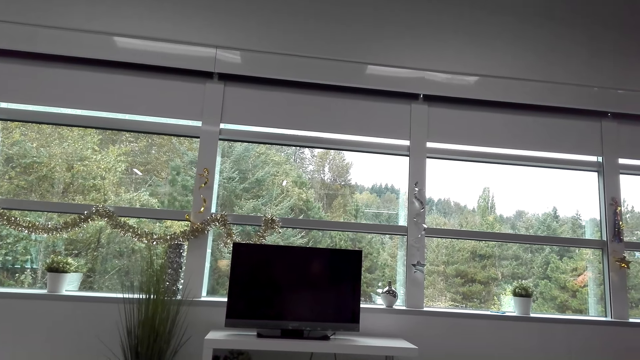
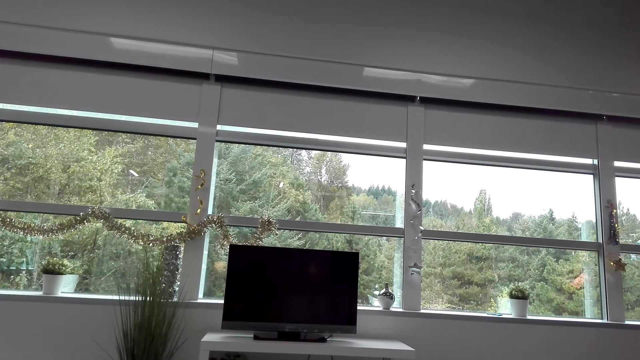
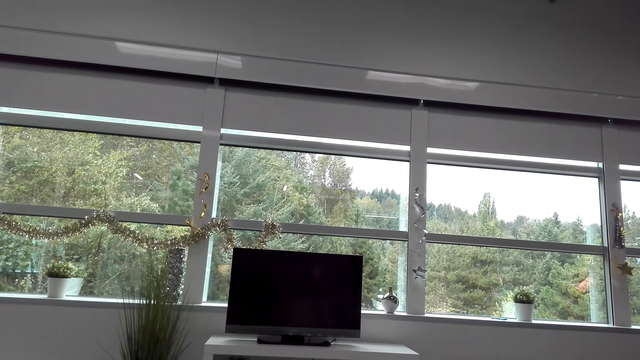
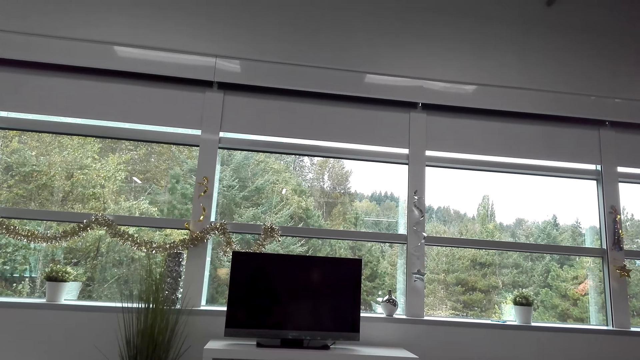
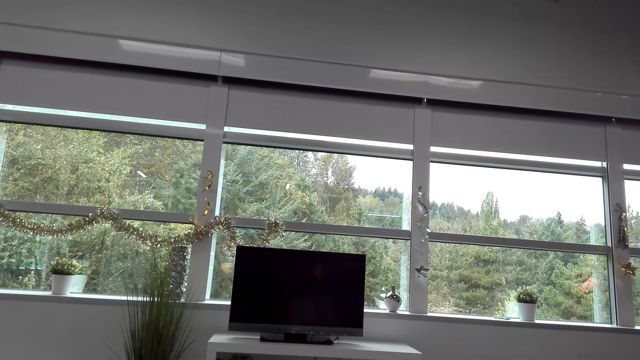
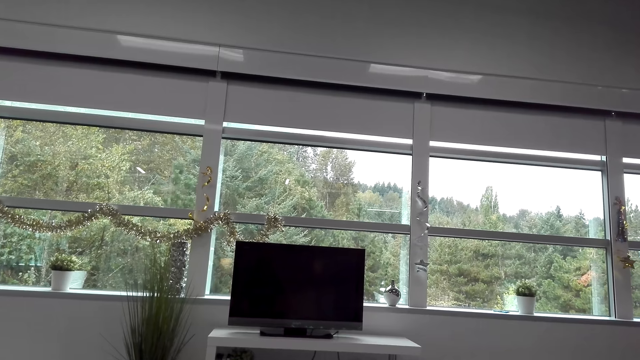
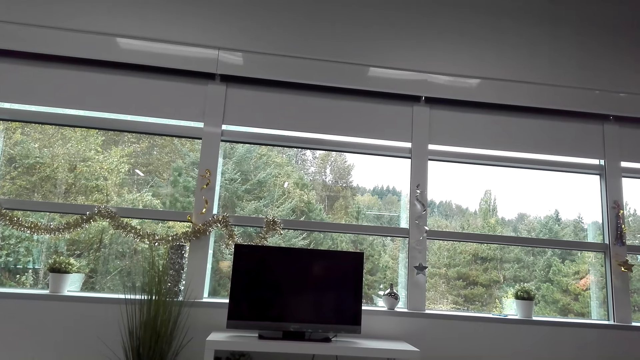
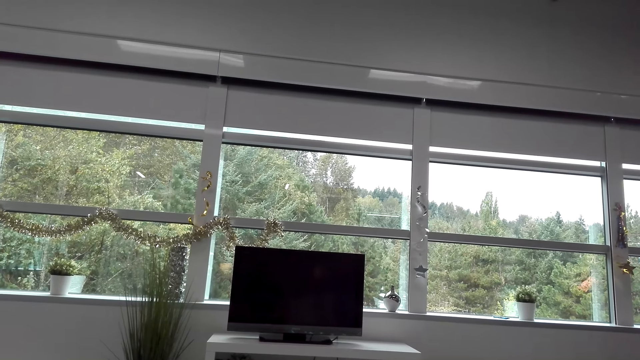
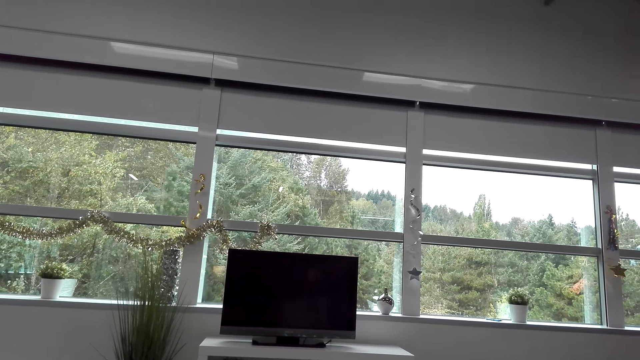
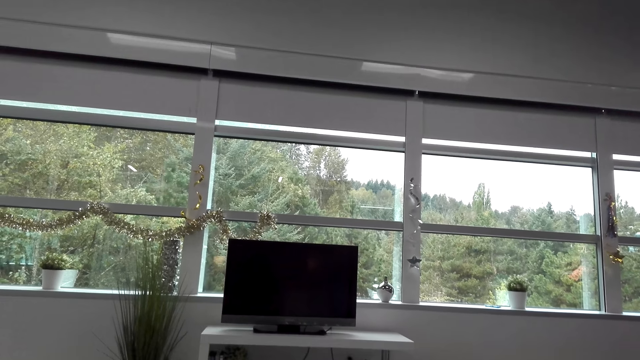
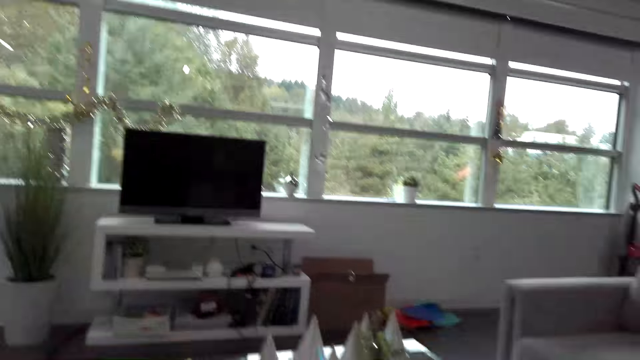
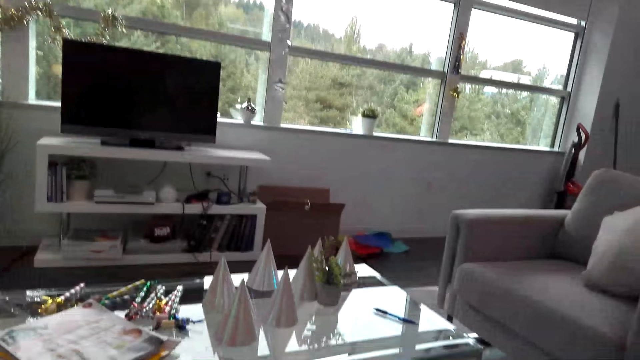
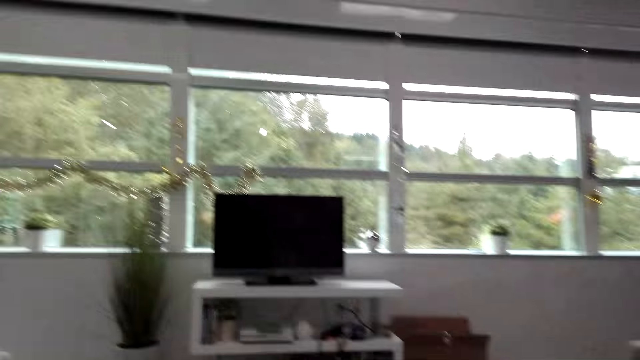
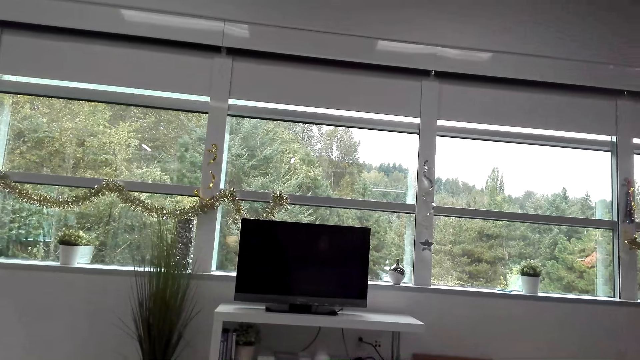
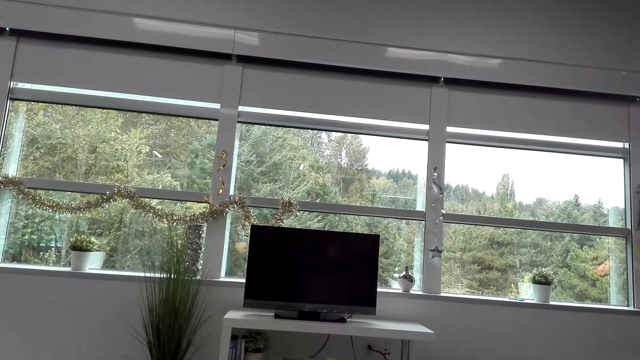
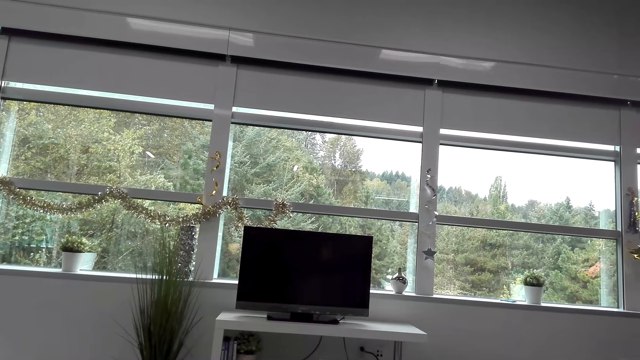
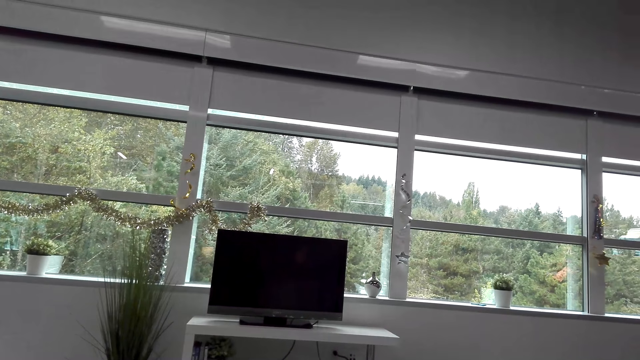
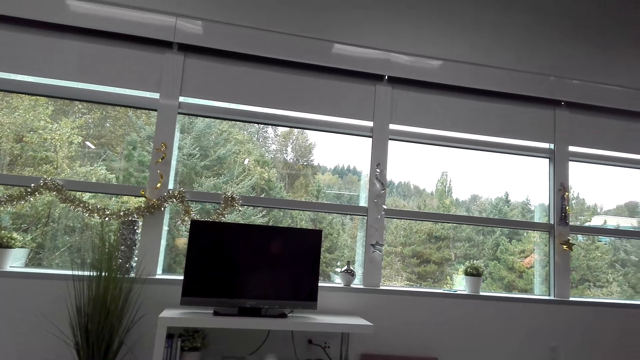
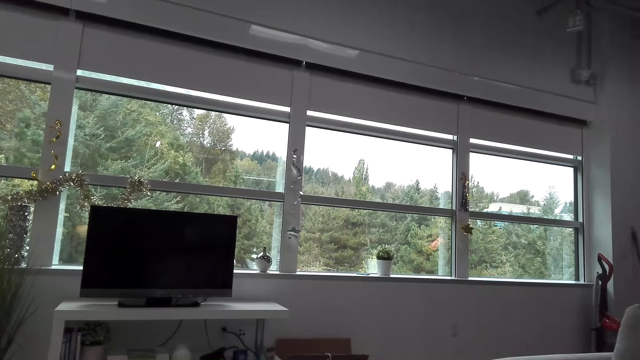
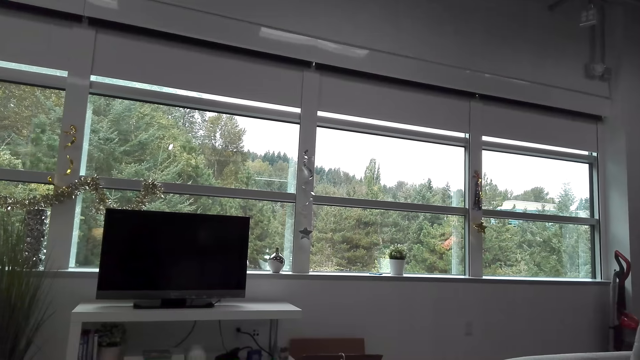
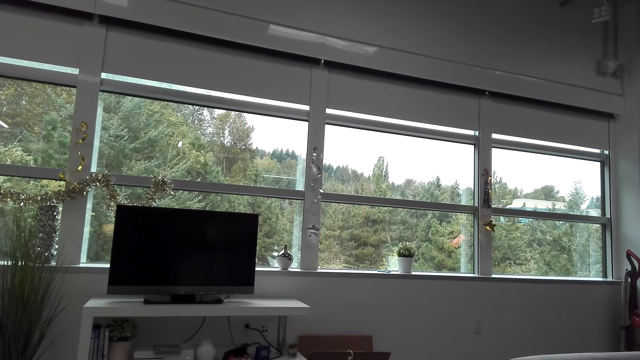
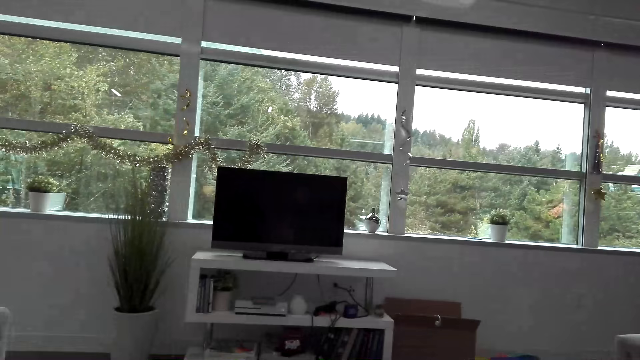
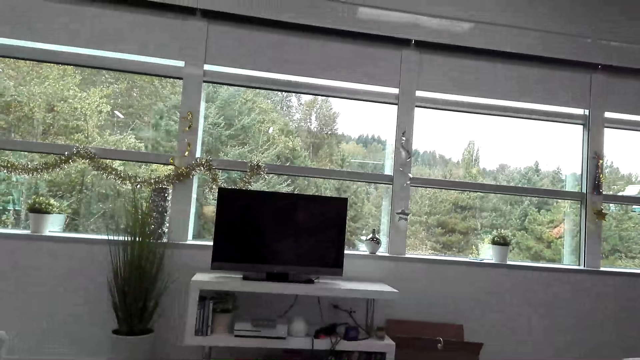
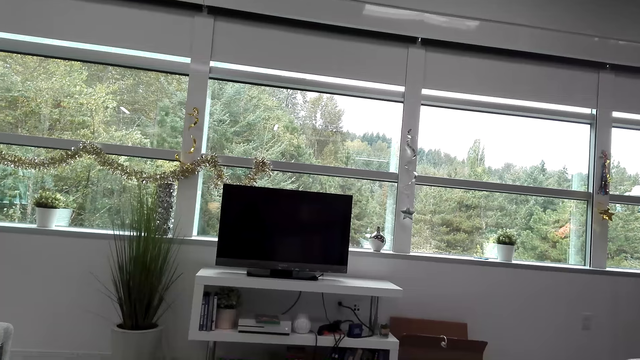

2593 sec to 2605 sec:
The camera wearer looks around the house.

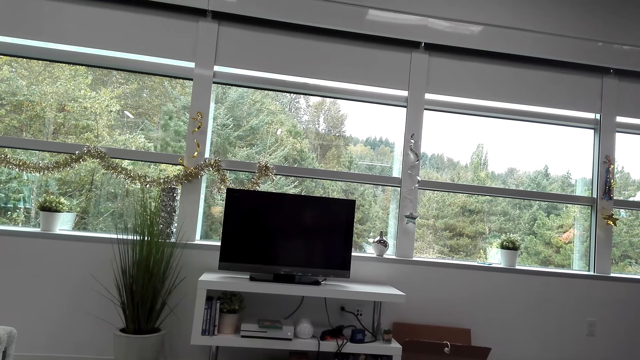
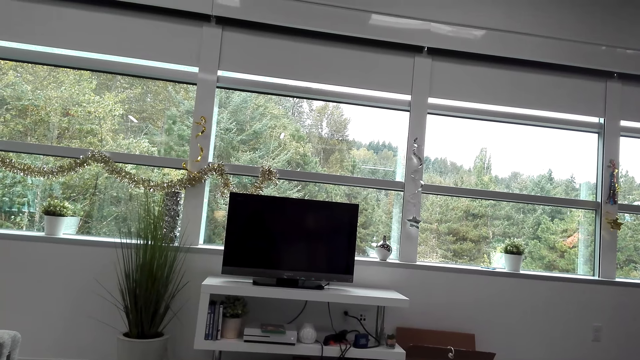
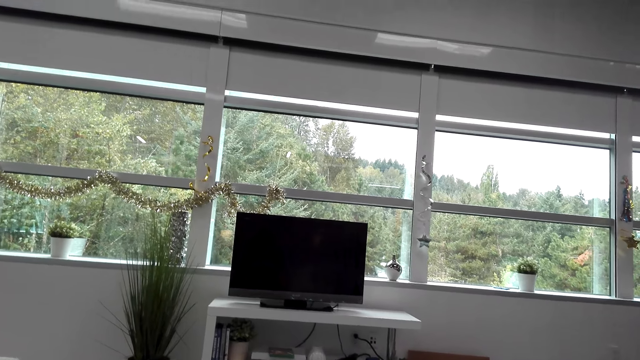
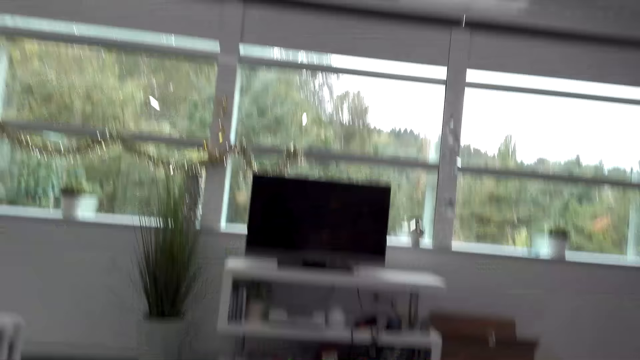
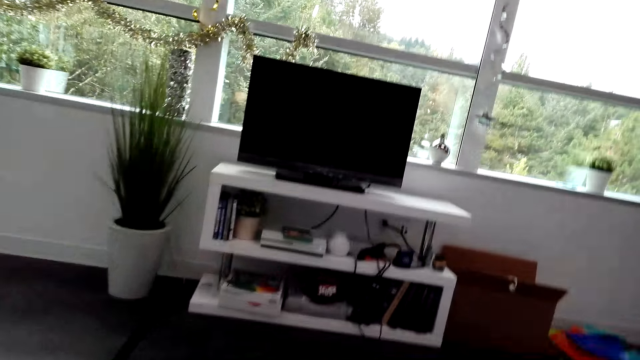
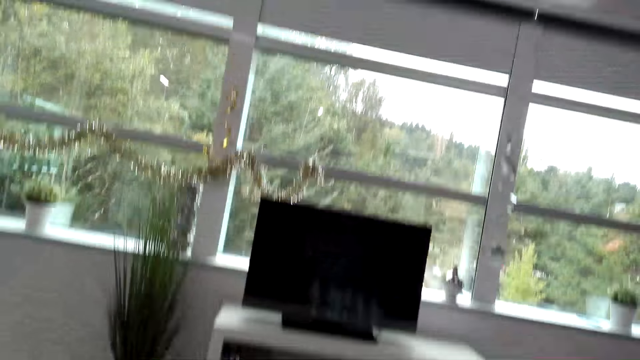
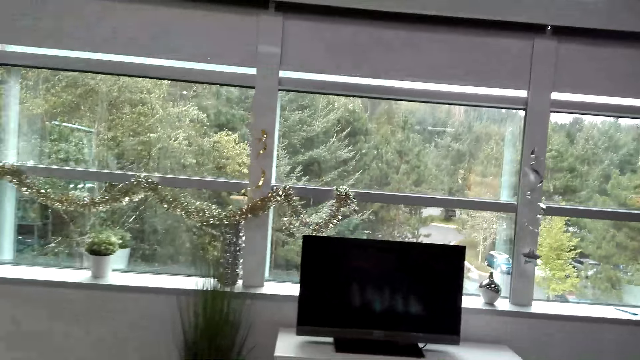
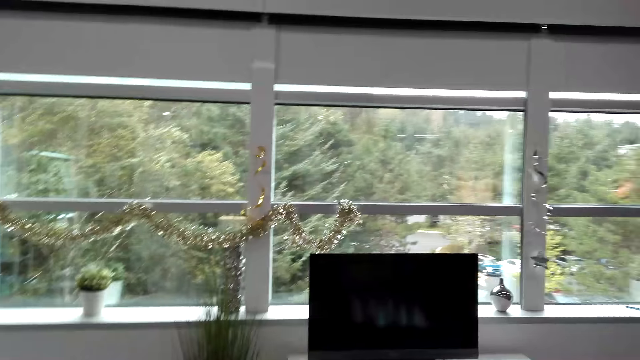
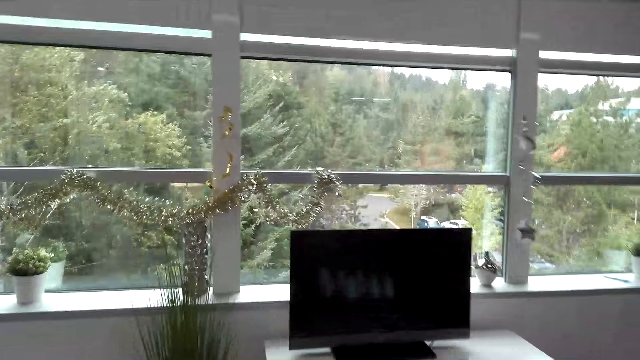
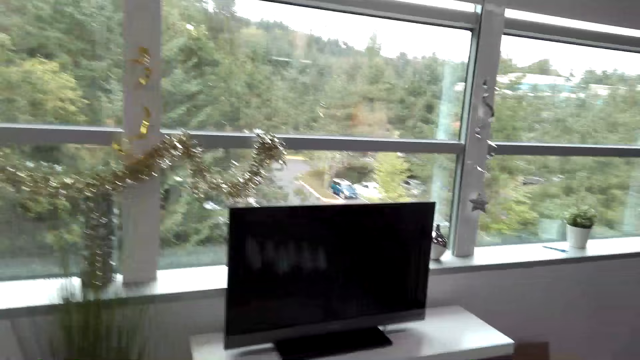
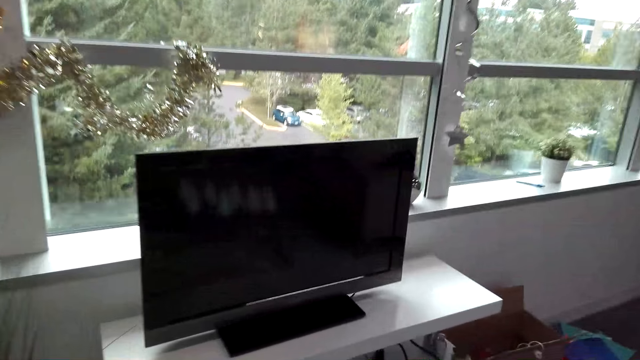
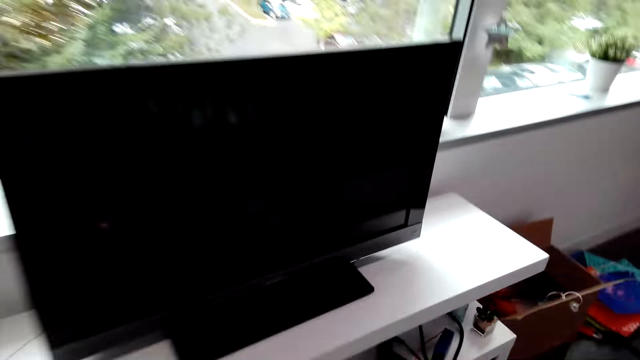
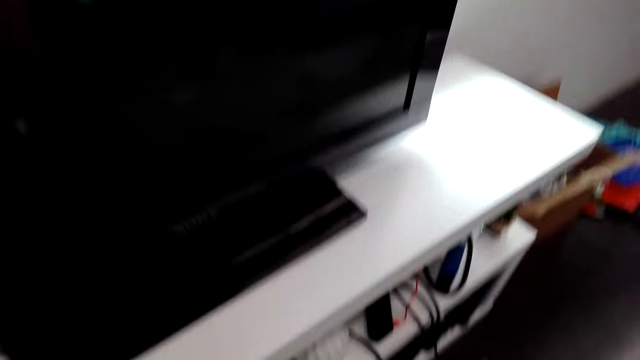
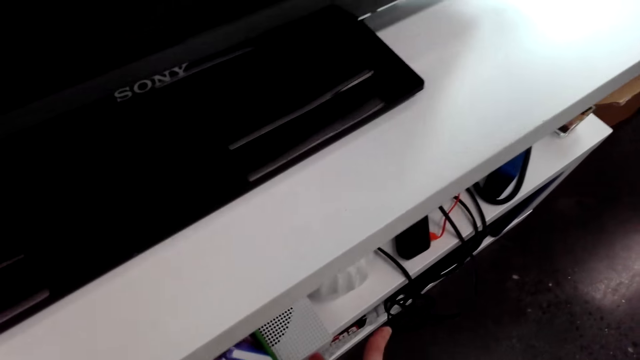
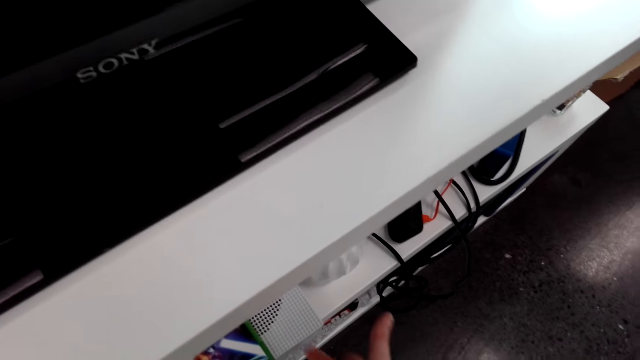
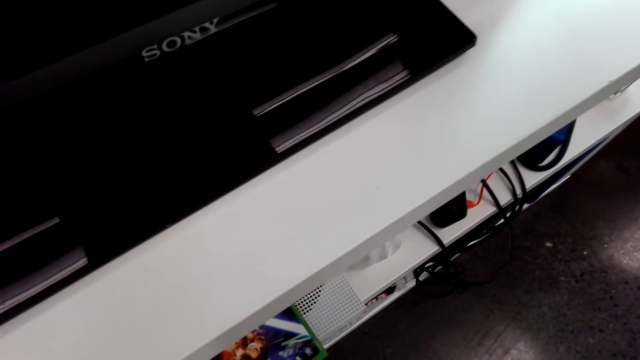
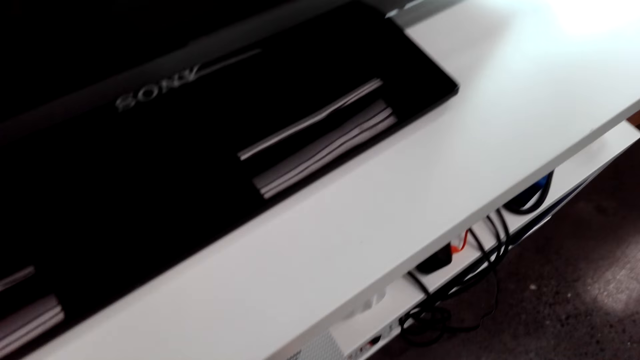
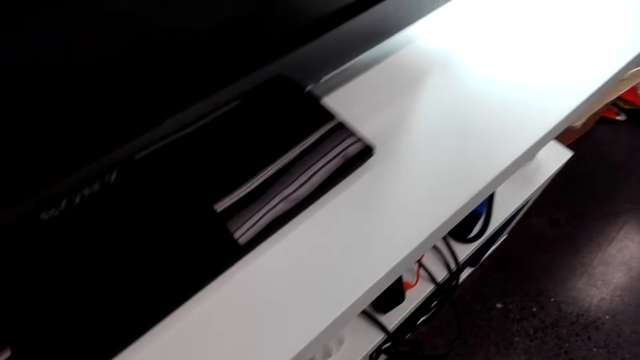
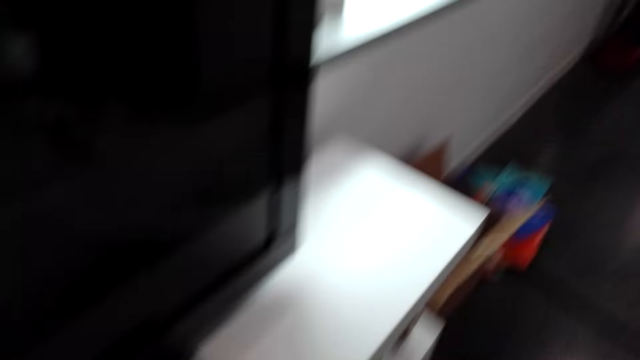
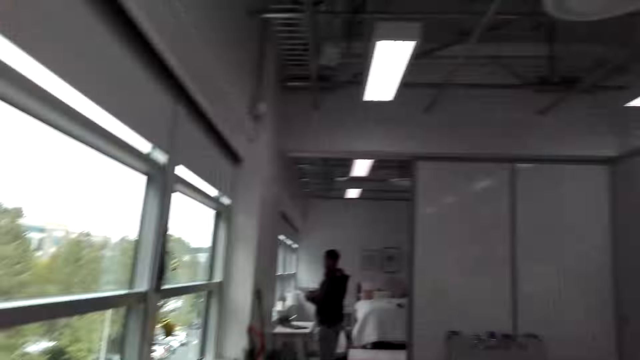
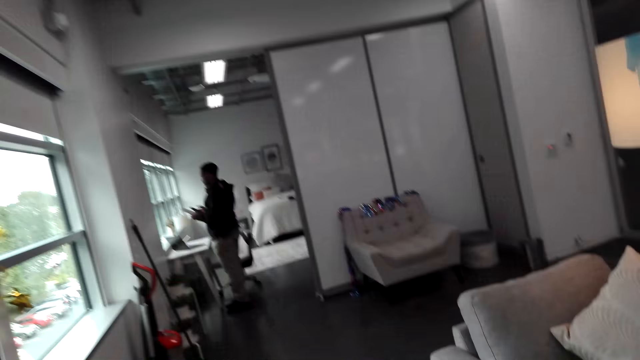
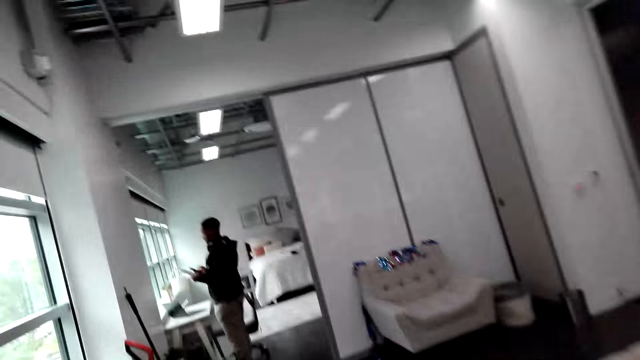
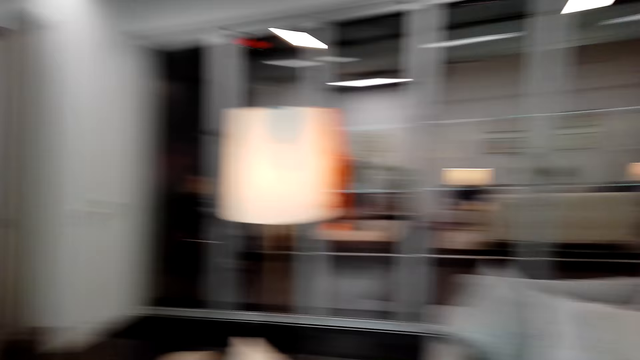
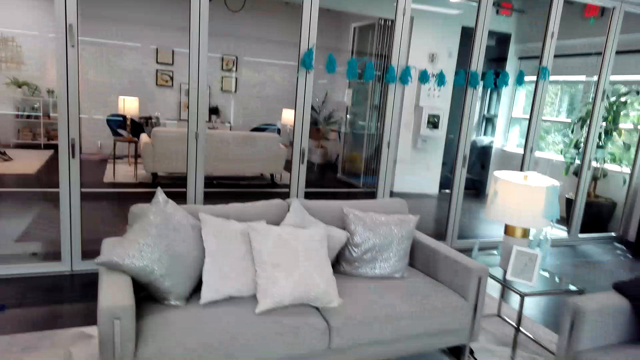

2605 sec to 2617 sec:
The camera wearer stands up on her feet. She walks towards the TV. She presses a button on the TV decoder. She walks in the house. A person holds a piece of paper in his hand.
